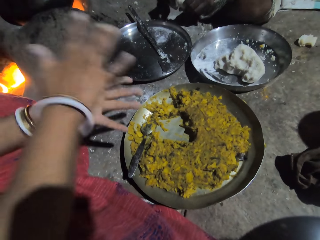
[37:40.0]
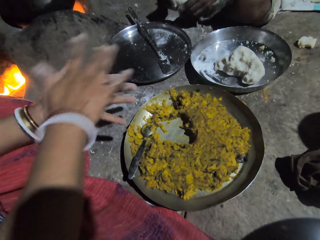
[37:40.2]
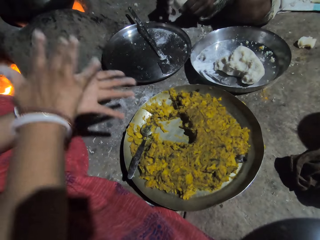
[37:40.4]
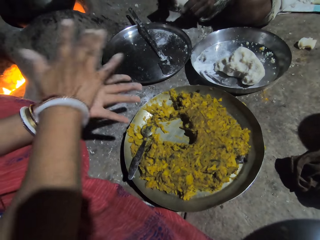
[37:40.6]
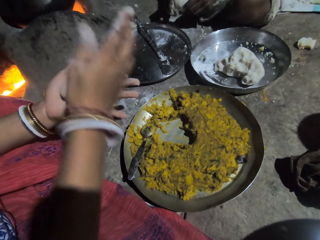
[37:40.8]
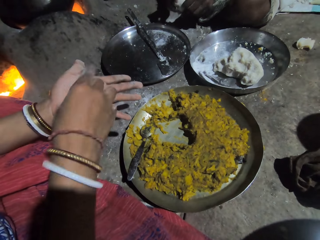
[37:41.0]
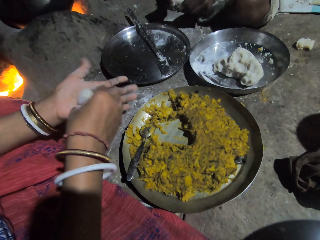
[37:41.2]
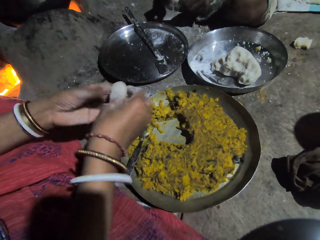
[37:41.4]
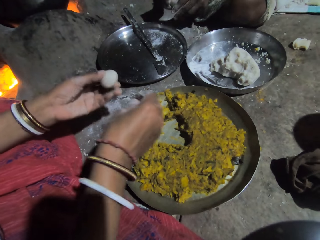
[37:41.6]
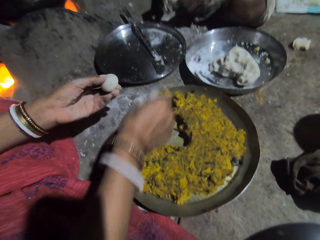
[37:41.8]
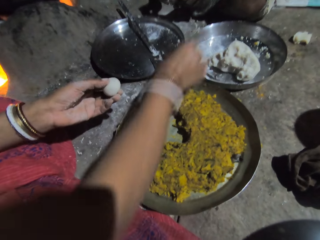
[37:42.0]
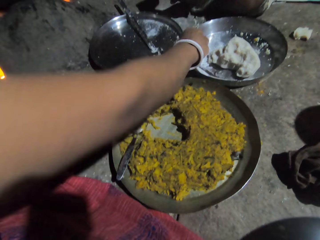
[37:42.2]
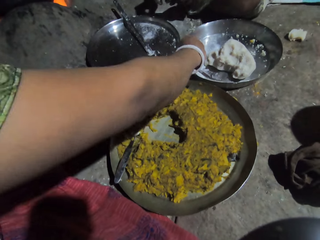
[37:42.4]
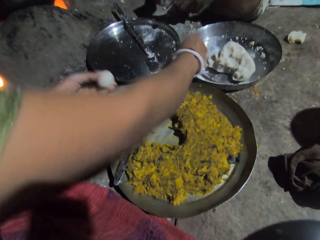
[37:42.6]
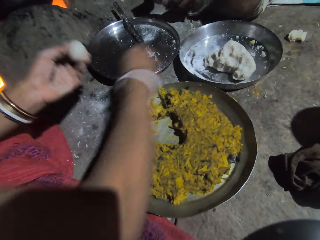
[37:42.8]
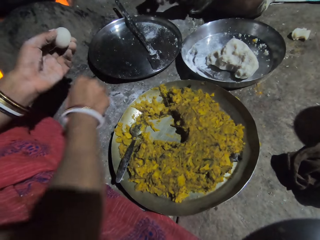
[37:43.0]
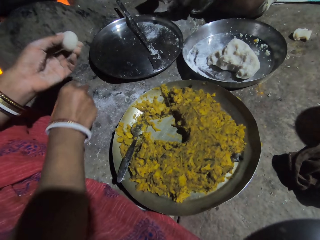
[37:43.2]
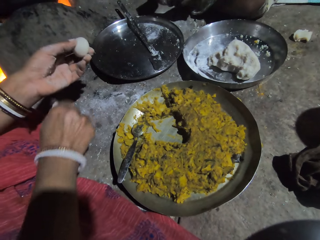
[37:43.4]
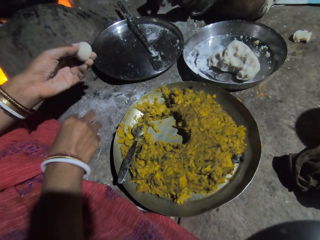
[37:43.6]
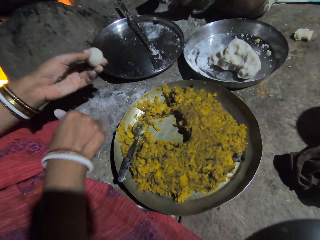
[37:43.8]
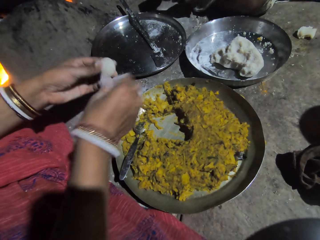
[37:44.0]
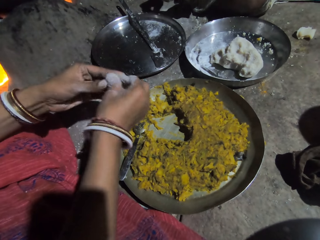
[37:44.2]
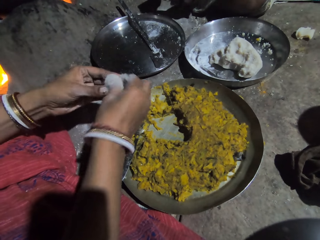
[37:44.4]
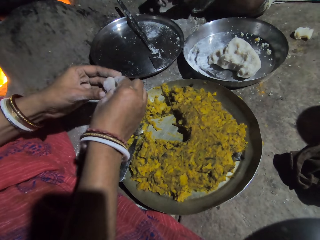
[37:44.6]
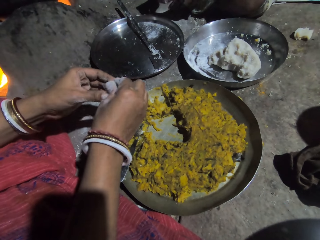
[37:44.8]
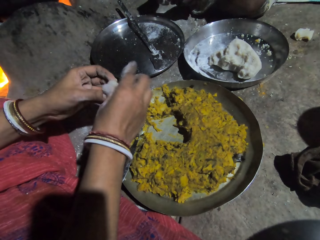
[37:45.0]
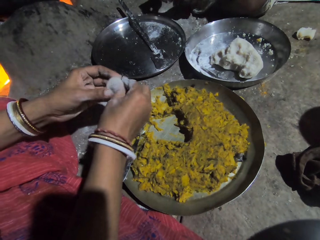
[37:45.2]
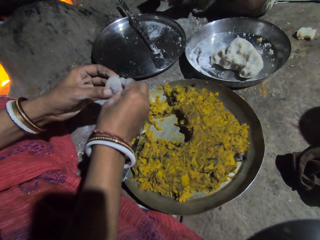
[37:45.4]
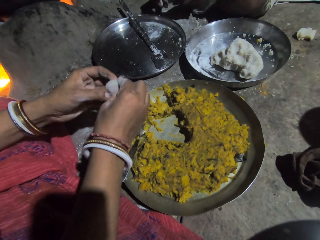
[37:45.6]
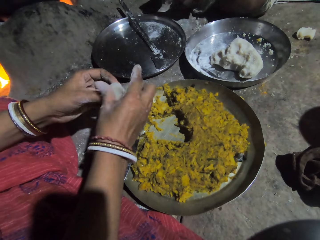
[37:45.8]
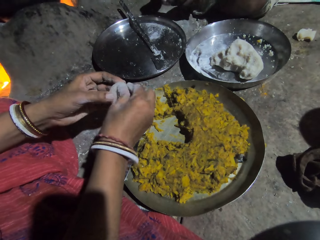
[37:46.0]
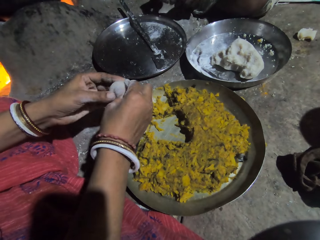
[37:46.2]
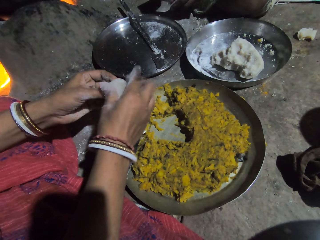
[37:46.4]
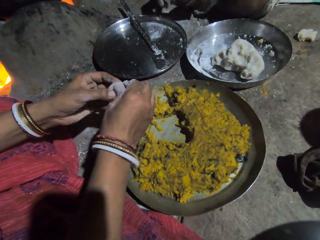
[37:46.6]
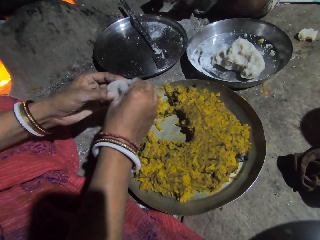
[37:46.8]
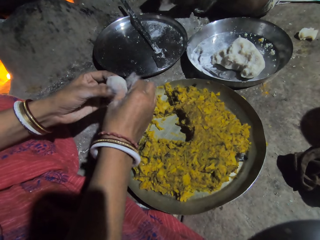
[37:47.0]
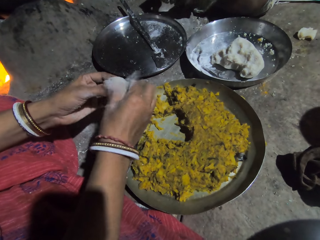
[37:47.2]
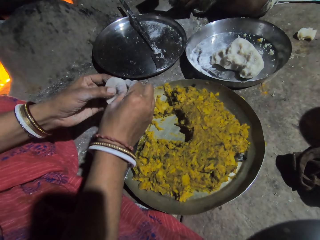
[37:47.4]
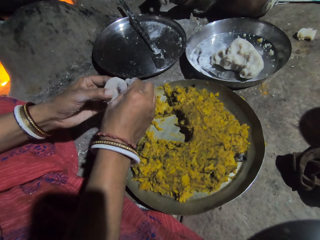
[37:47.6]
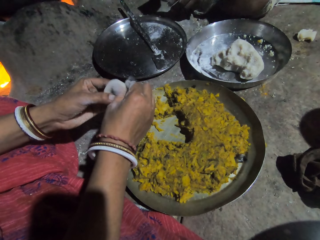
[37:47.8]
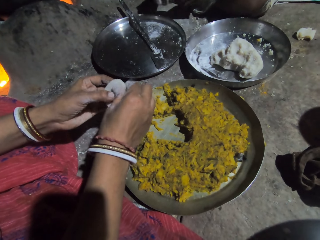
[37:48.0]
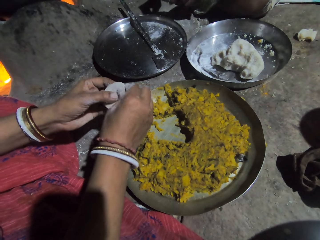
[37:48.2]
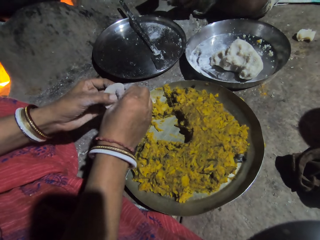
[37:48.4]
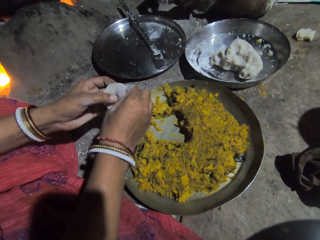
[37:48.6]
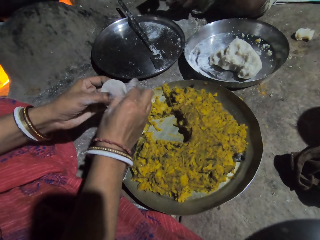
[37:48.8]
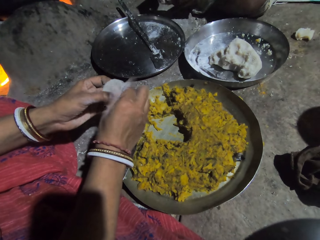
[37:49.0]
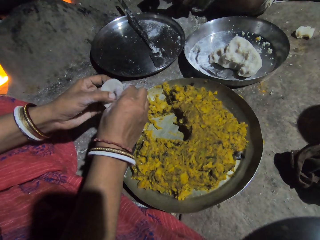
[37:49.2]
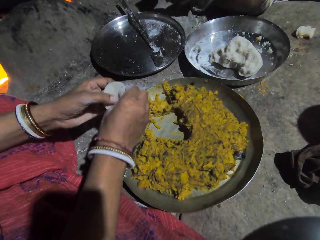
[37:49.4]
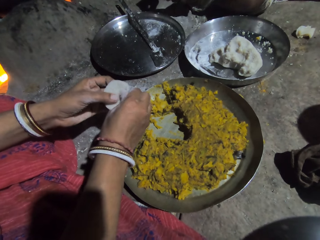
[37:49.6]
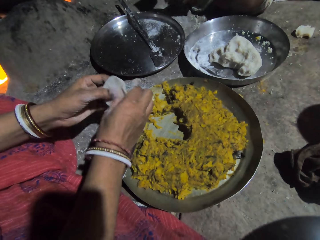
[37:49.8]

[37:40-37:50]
The camera wearer coats her fingers with flour. She shapes the dough.

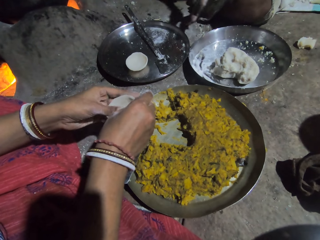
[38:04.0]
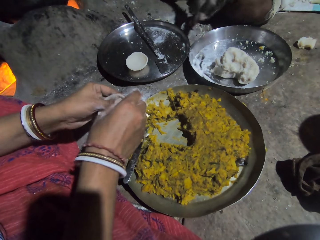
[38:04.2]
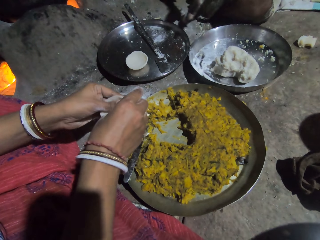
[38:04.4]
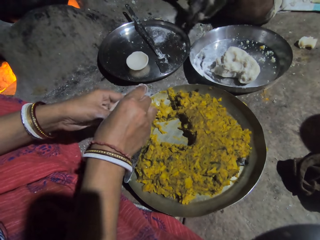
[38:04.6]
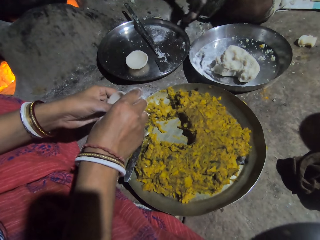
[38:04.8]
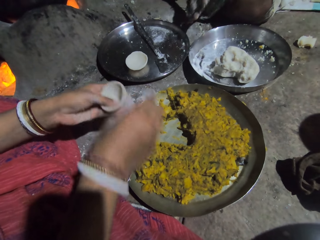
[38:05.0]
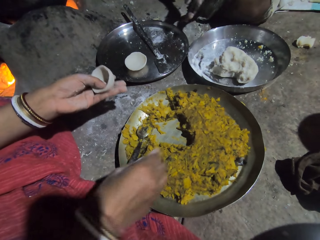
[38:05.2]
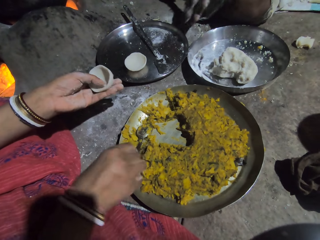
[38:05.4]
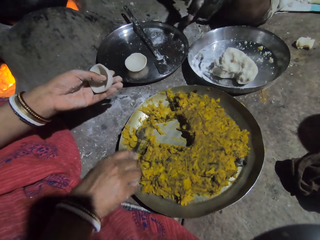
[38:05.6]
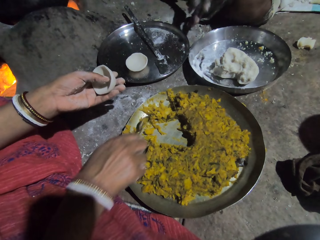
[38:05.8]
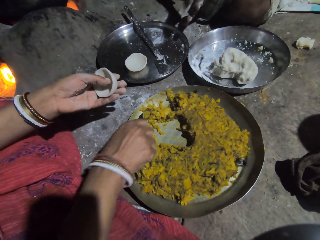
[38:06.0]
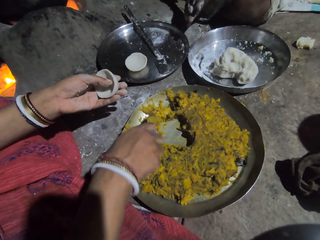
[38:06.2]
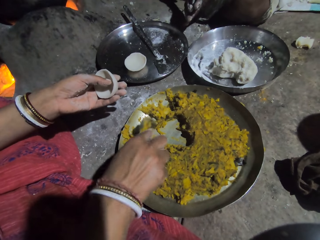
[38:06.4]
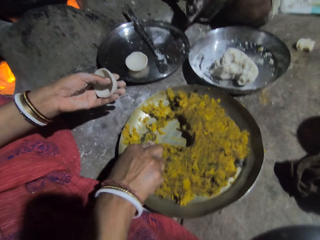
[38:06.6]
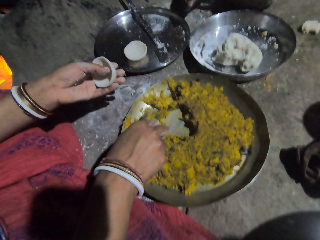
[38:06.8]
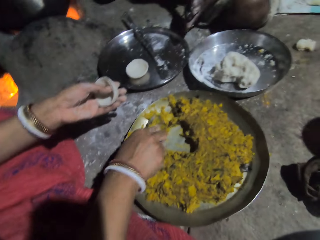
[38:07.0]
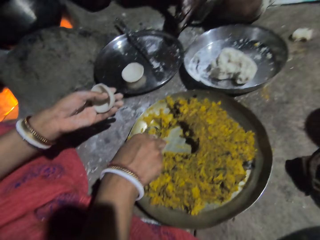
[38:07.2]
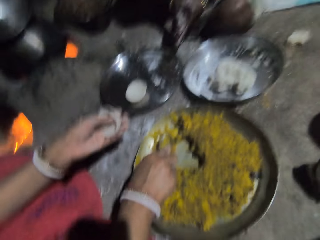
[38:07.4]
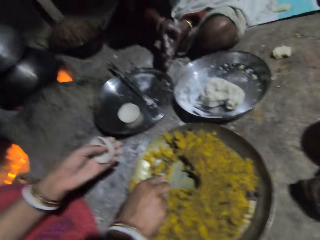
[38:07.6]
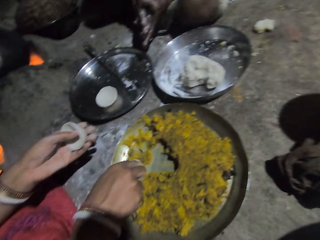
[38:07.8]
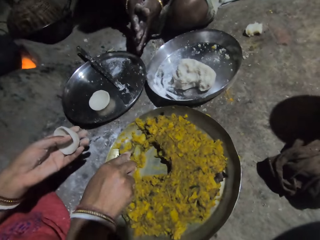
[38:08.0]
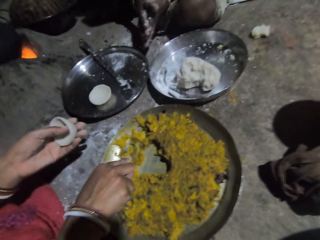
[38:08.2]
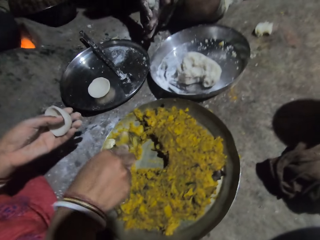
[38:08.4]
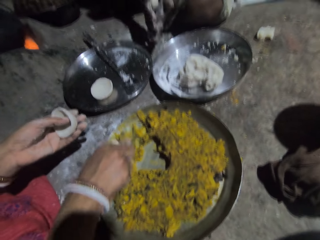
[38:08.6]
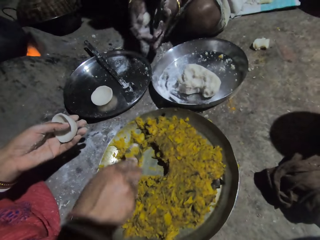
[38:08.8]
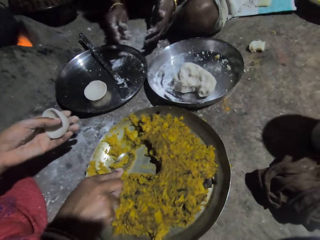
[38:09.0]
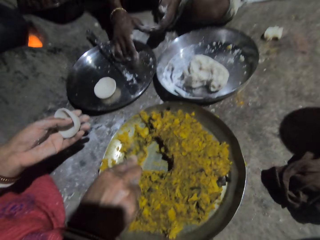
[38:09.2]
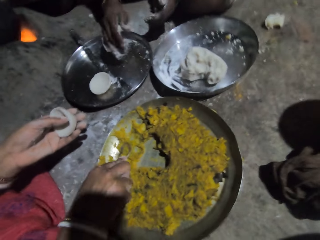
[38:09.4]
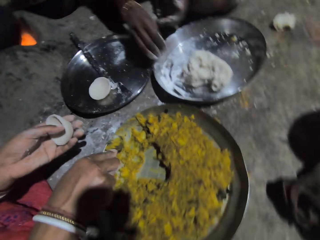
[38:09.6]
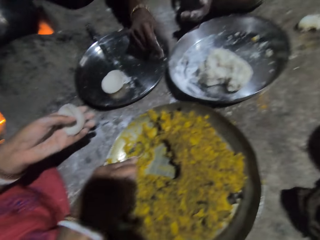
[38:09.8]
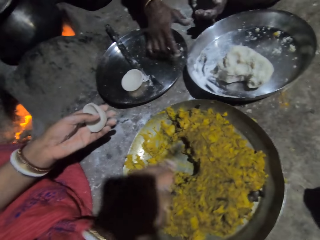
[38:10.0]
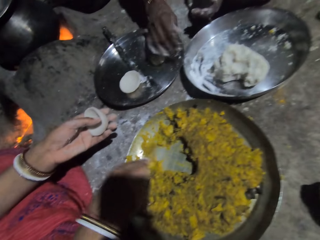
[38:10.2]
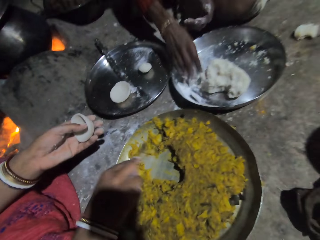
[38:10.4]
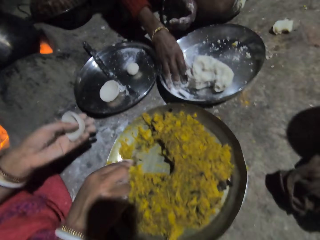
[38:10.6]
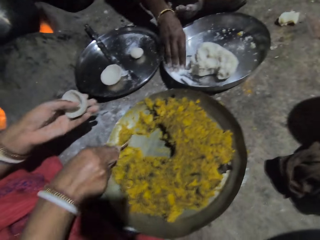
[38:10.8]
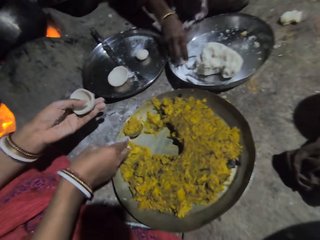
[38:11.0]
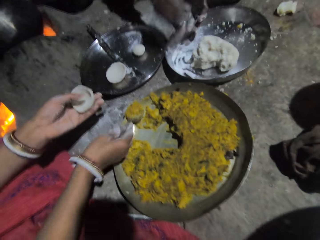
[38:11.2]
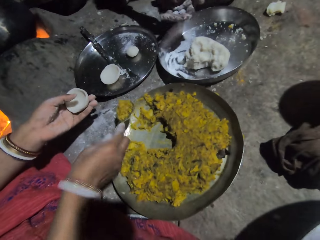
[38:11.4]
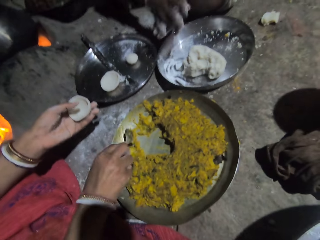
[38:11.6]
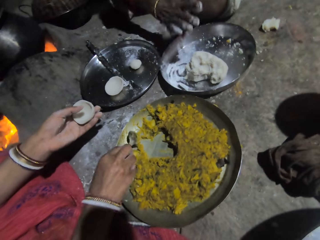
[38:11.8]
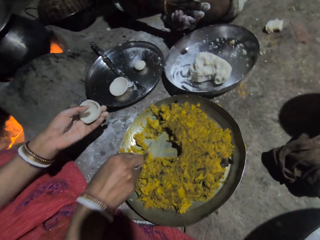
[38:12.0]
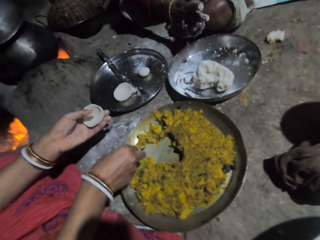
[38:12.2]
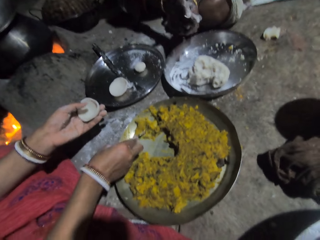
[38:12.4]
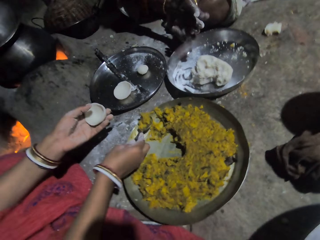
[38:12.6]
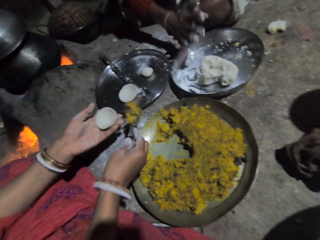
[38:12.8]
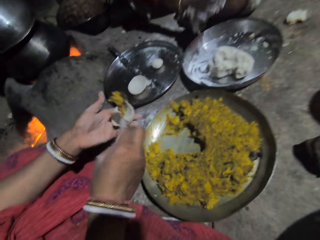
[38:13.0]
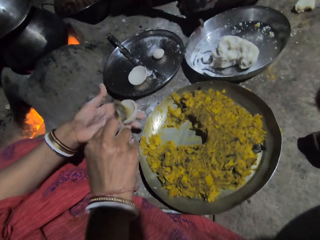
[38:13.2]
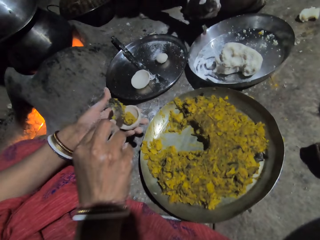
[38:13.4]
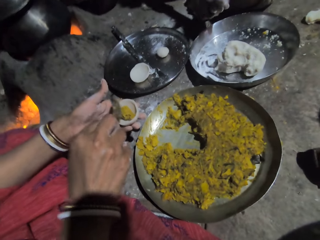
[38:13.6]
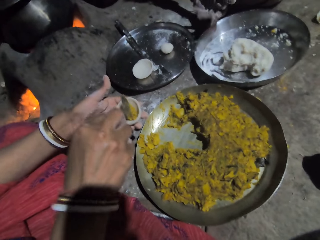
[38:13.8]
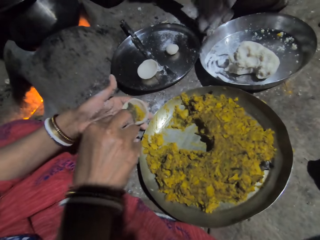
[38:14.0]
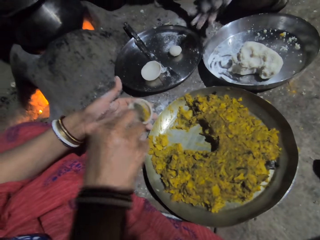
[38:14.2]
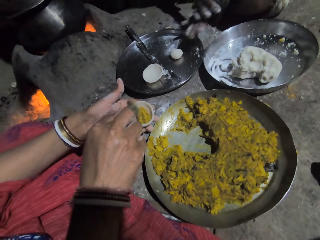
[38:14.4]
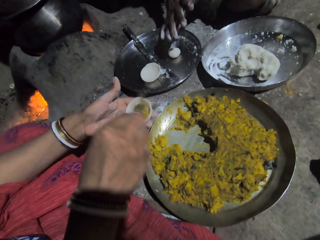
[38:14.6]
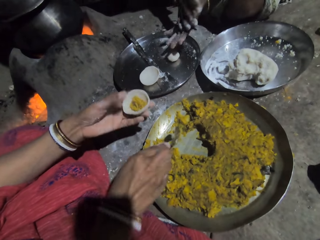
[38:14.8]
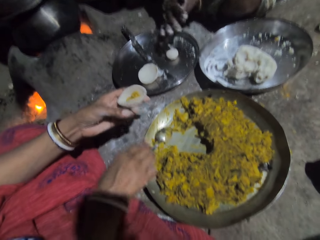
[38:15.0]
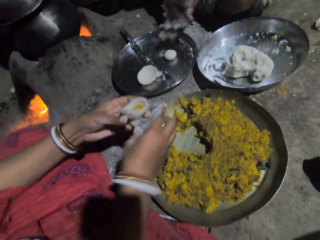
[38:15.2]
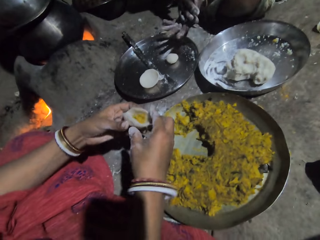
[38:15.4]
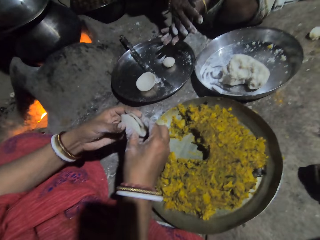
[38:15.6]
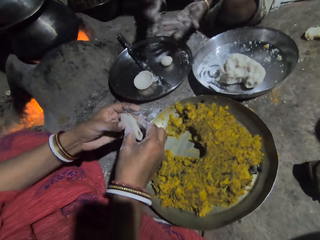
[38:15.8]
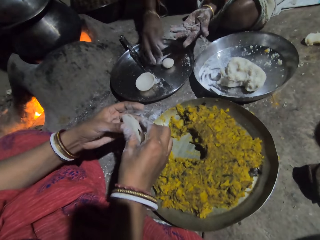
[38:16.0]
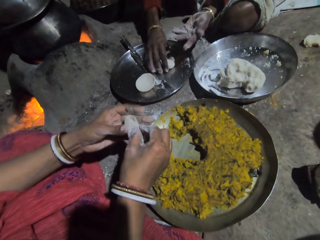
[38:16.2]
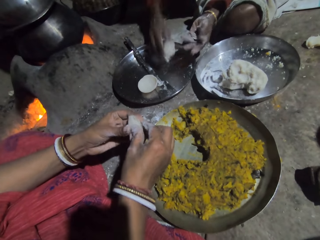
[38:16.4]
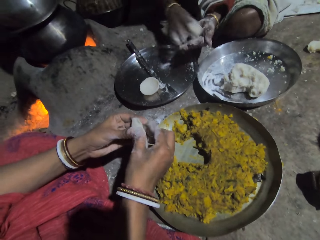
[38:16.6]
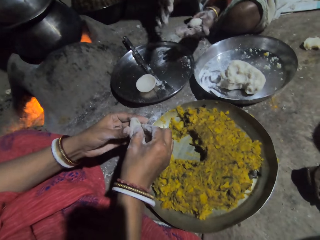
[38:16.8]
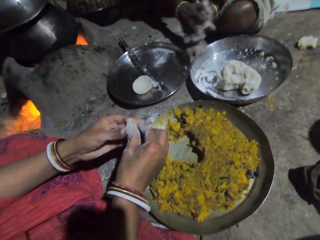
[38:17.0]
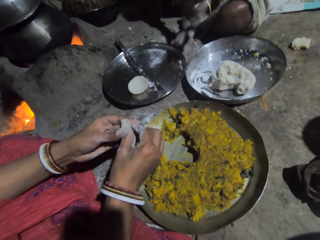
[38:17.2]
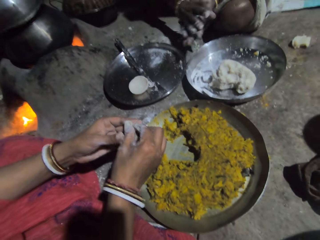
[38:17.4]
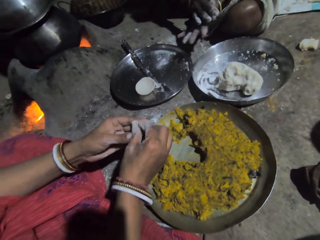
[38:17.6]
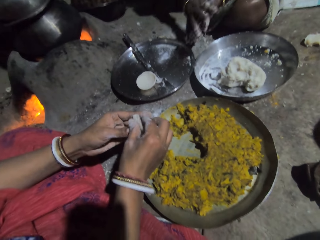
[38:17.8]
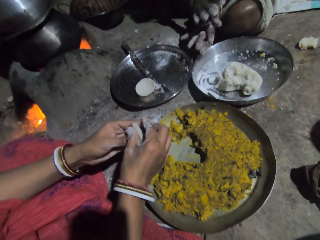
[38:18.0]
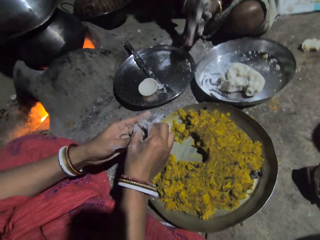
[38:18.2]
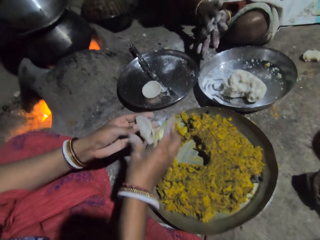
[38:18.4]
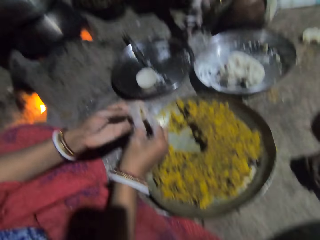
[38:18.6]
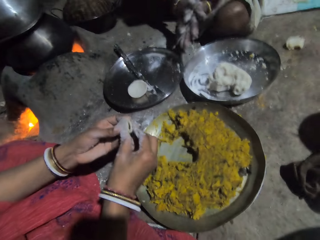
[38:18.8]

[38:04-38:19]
The camera wearer grabs the spoon. They pound the filling with the spoon, scoop the filling, and put the filling in the dough. They place the spoon in the tray and pinch the edges of the dough.
